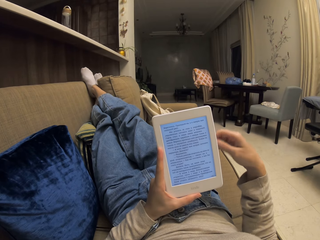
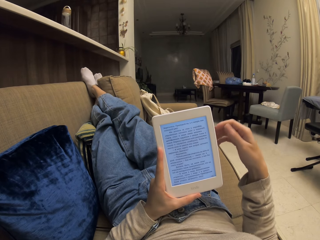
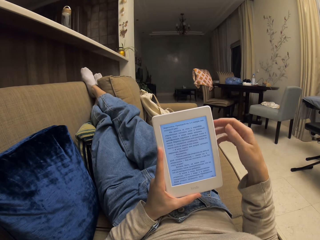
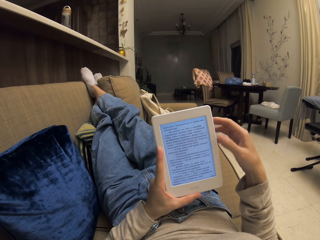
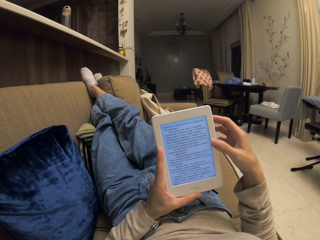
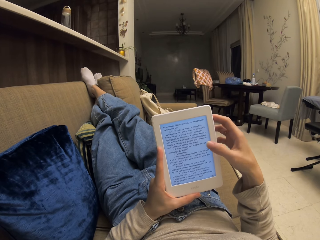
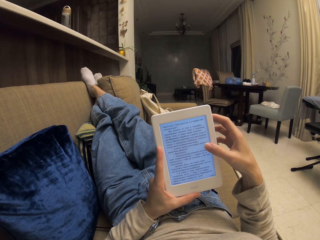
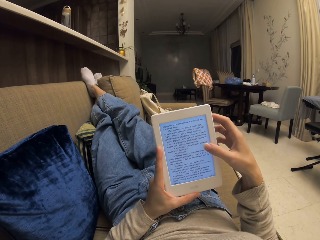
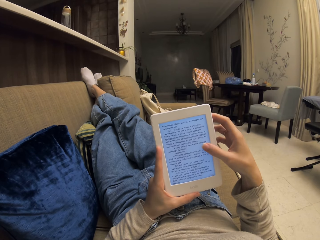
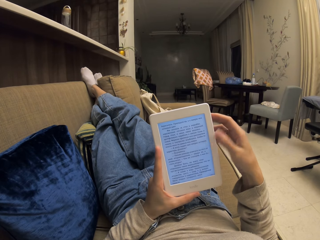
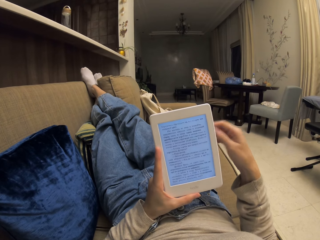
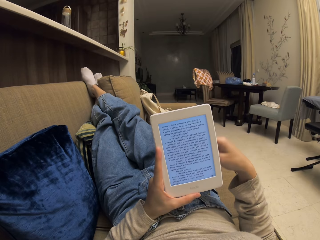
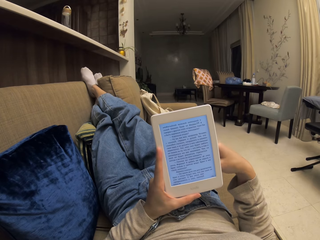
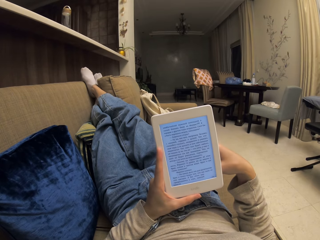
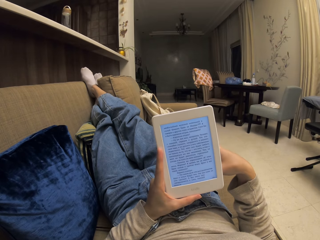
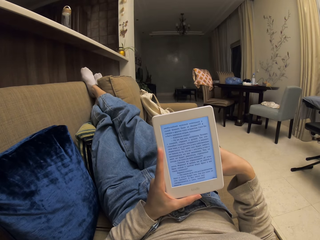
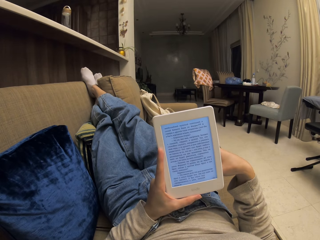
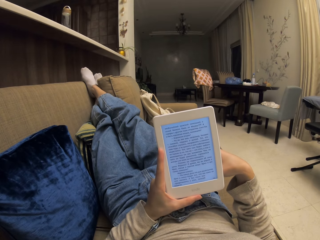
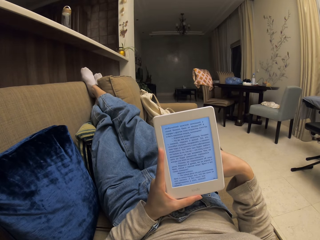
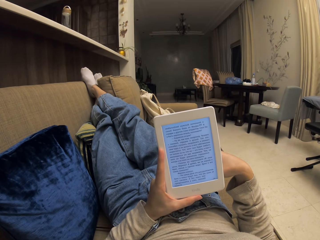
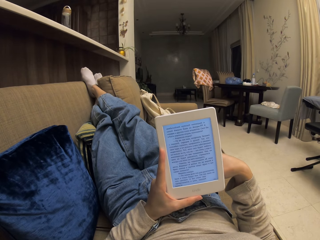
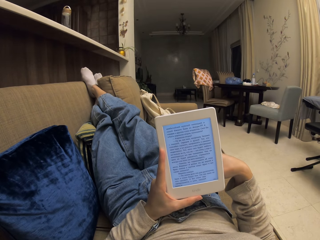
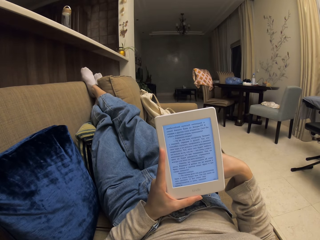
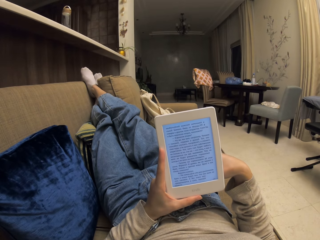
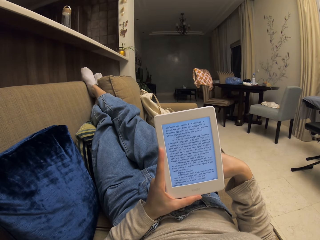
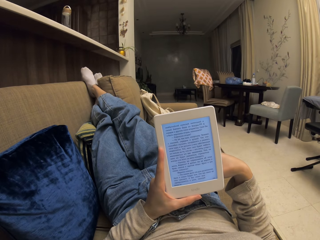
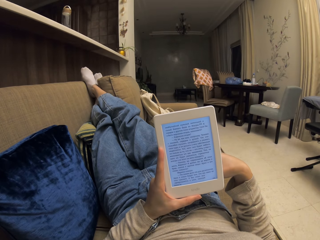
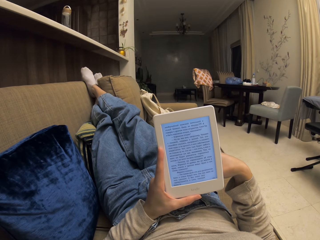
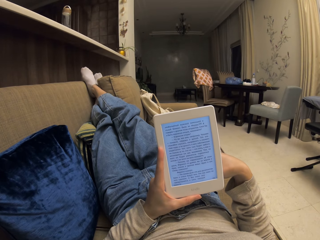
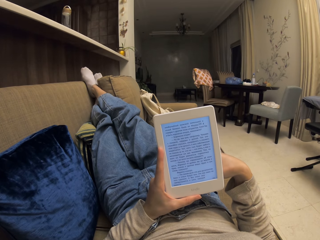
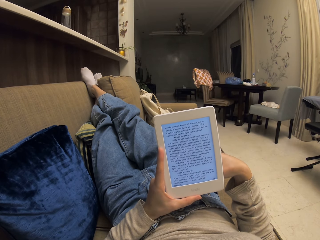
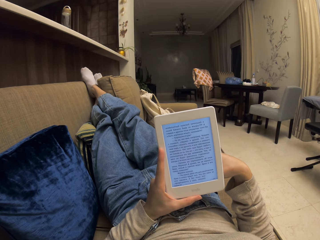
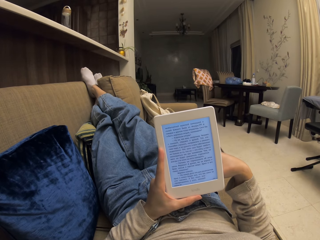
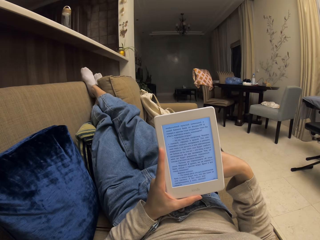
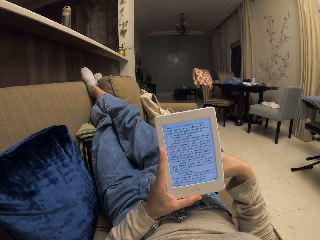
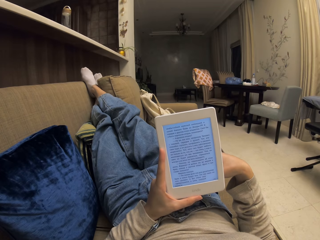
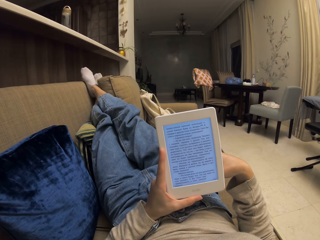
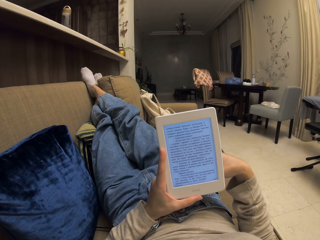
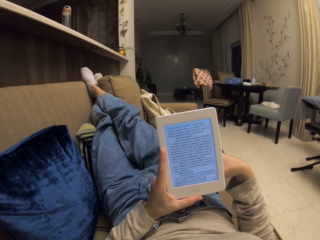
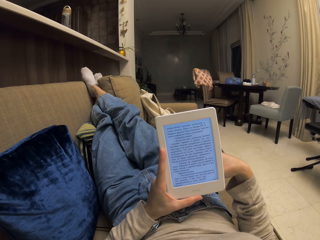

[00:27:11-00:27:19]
The camera wearer taps the screen. They scroll up the tablet screen. They read on the tablet.

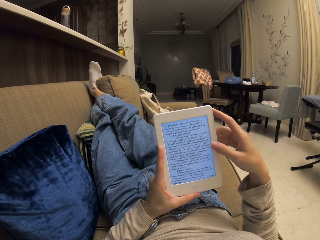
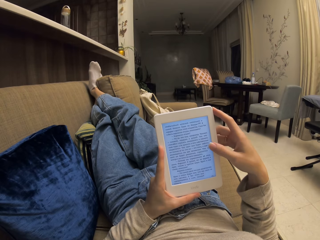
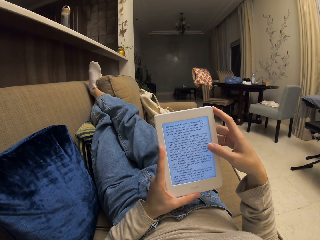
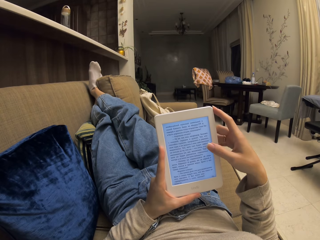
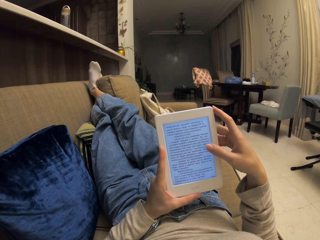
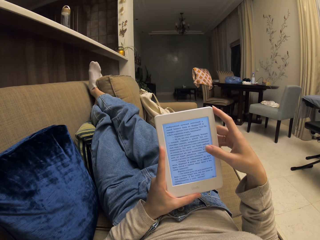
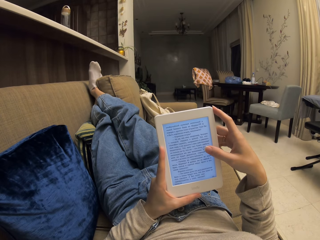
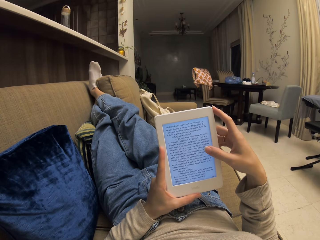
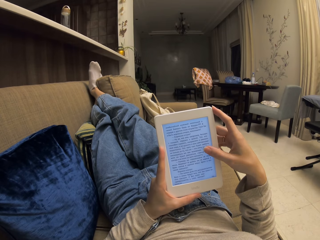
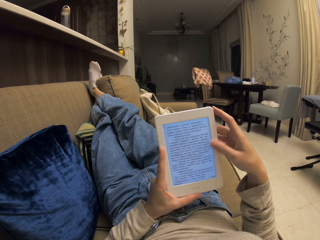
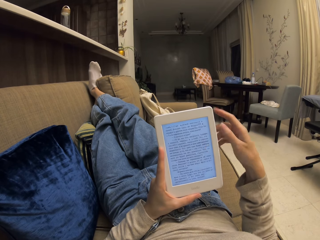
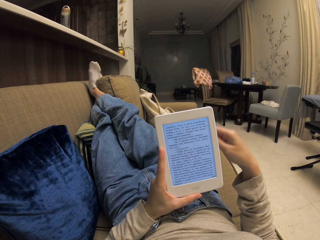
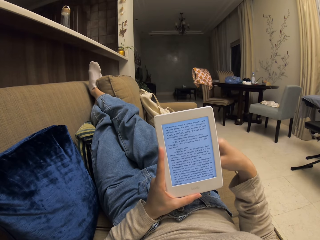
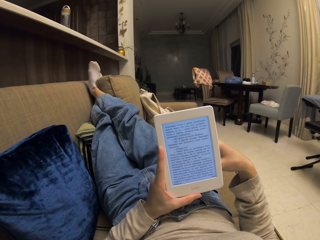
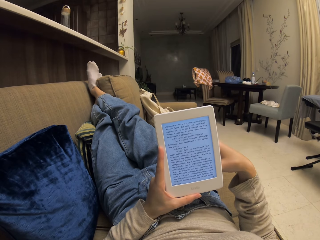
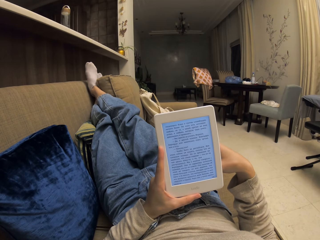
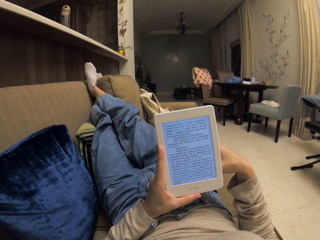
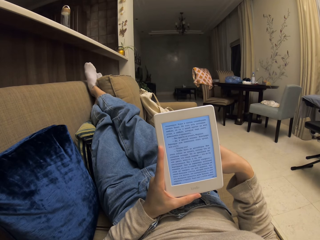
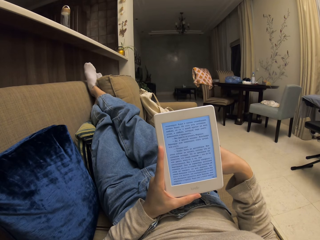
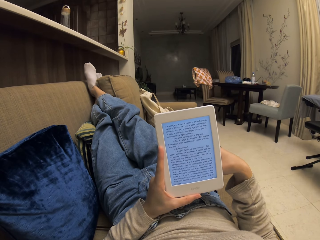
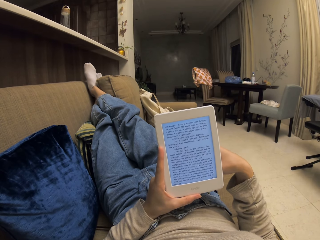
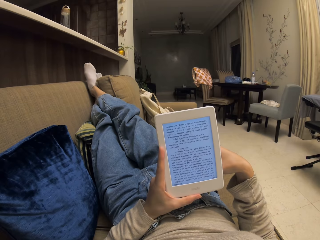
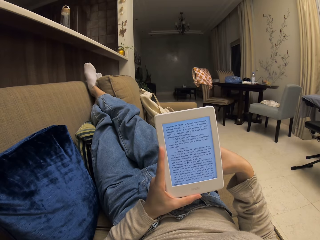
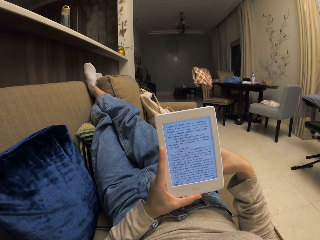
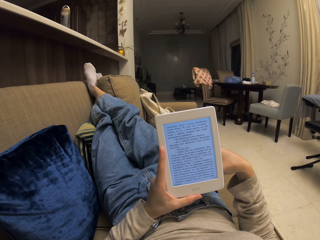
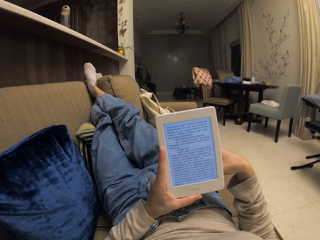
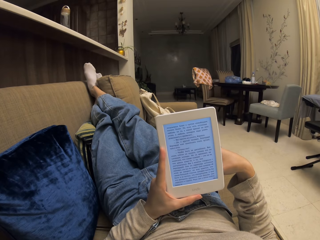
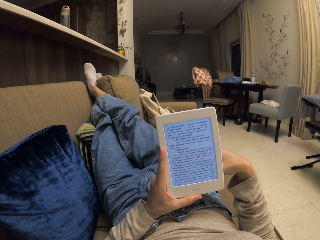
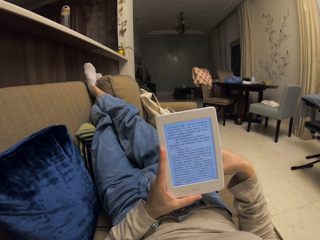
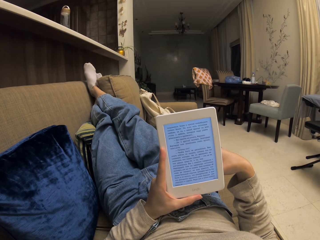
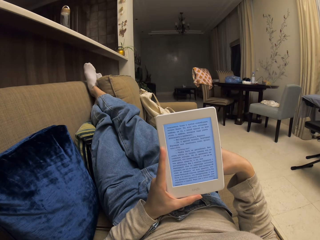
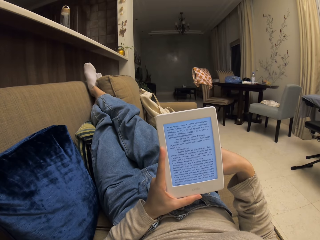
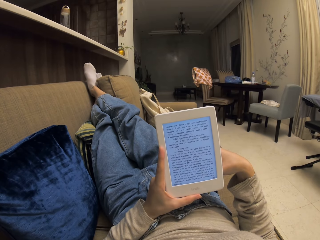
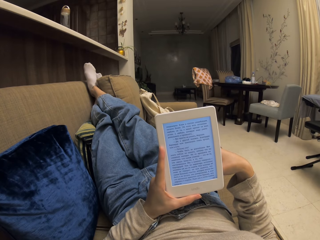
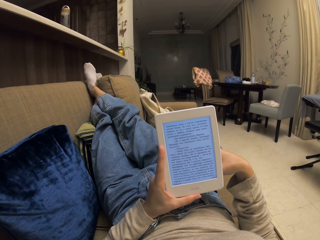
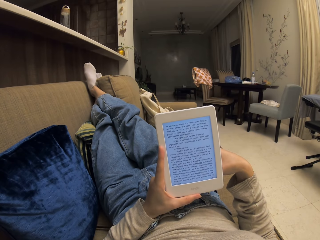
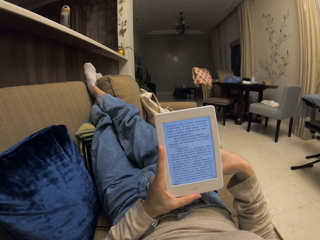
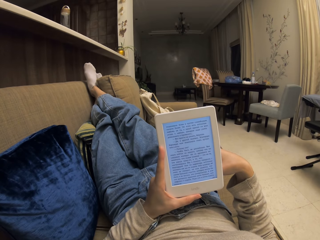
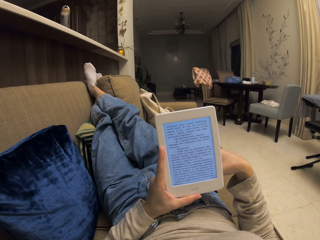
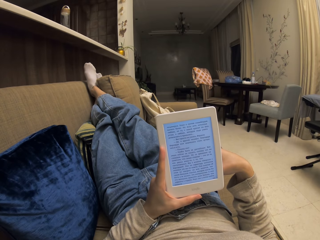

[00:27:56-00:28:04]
The camera wearer scrolls up the screen. They read on a tablet.

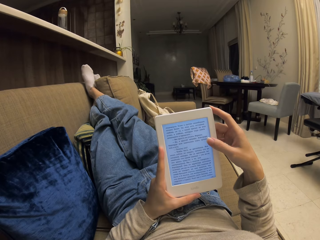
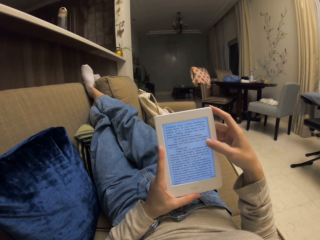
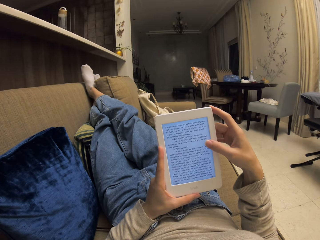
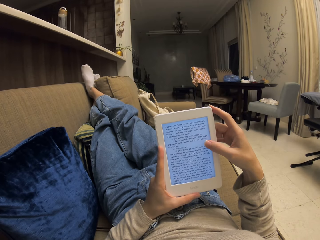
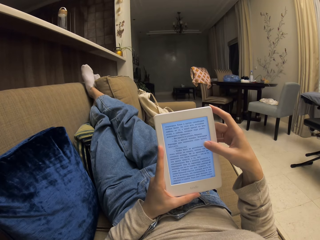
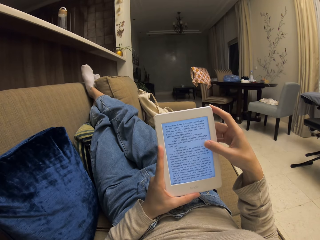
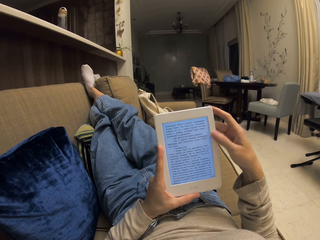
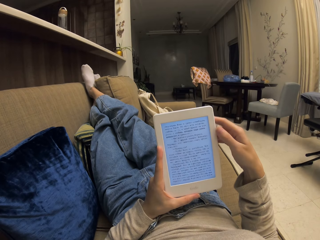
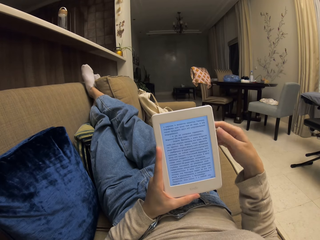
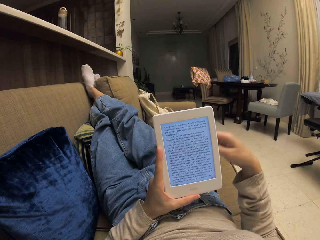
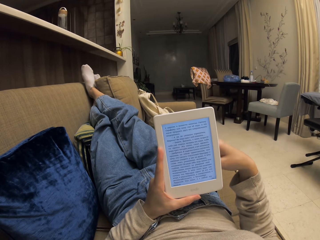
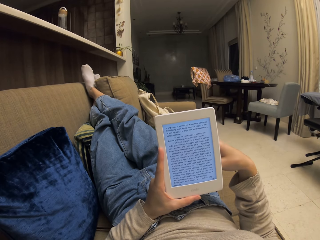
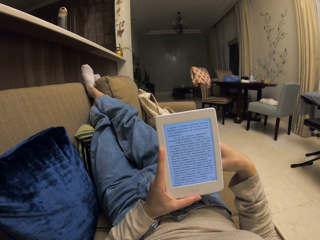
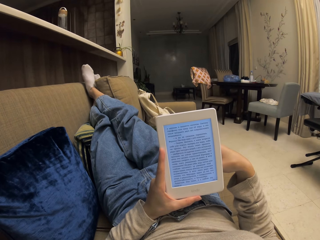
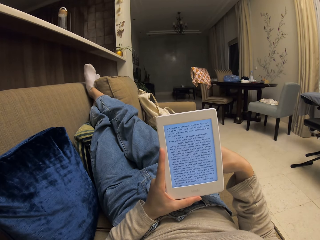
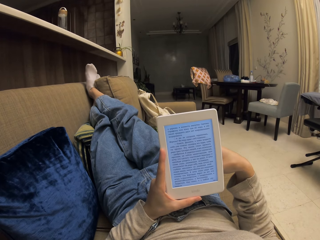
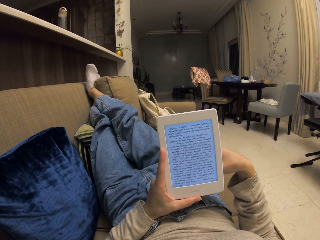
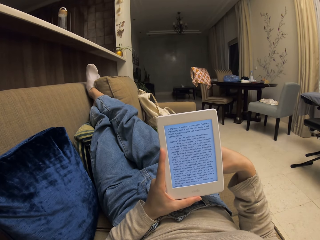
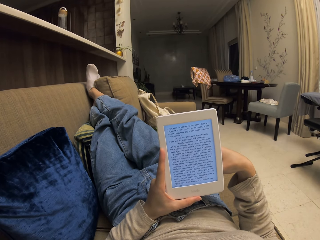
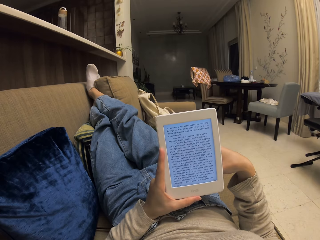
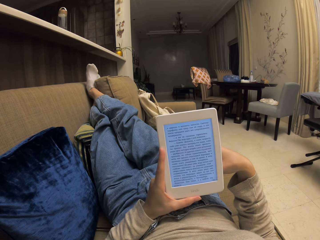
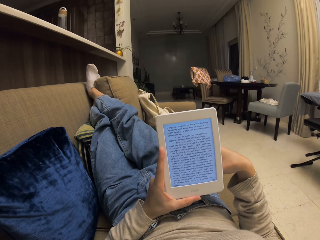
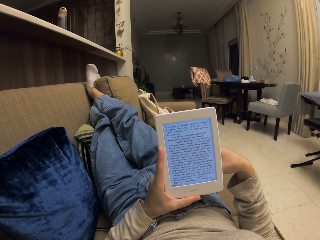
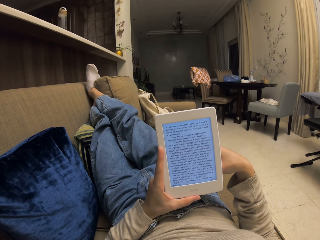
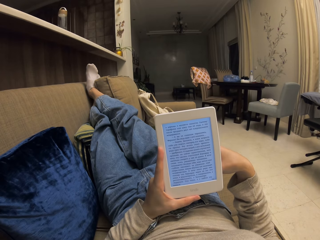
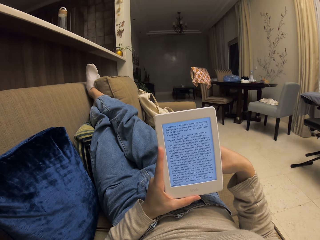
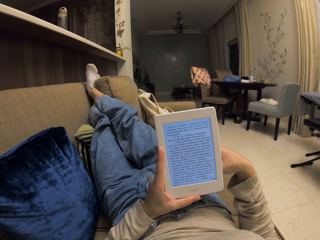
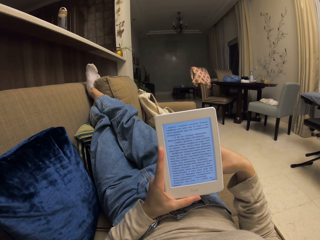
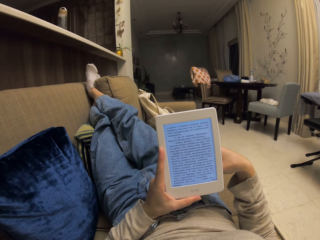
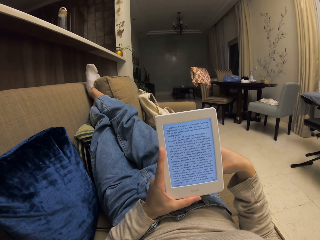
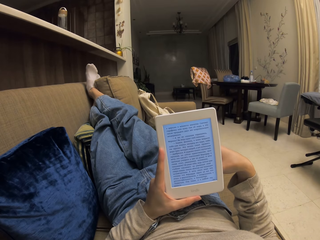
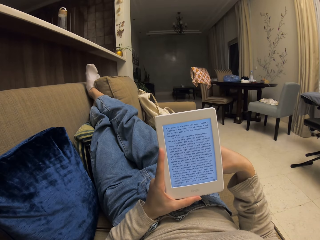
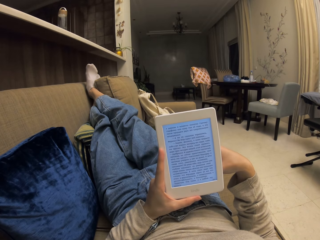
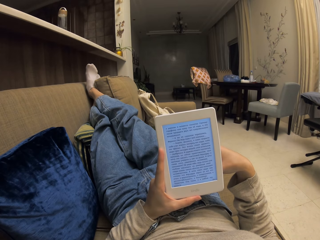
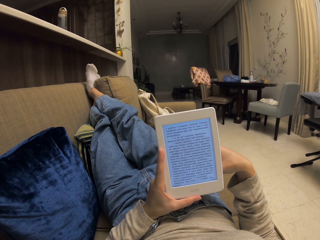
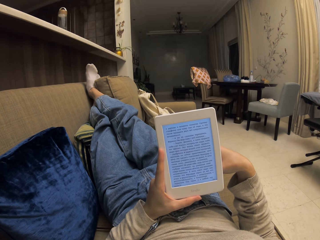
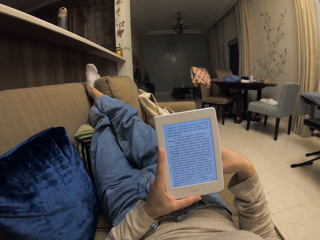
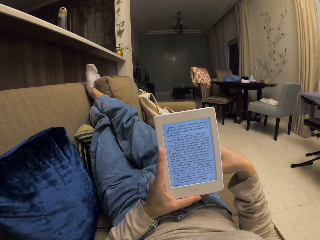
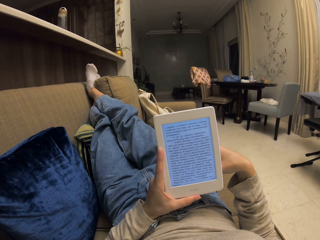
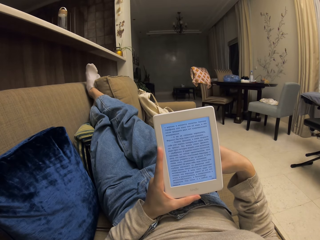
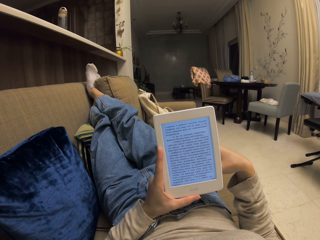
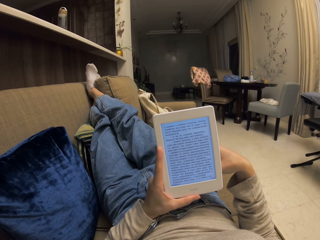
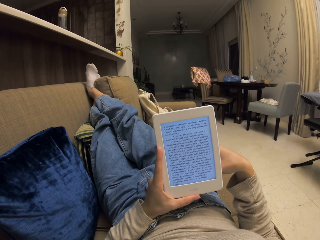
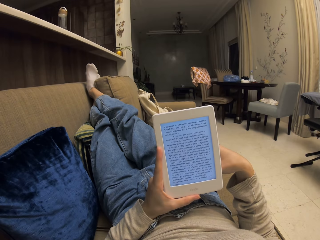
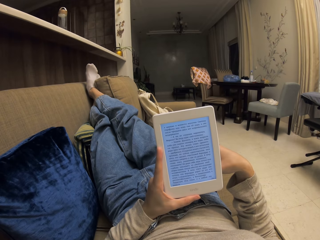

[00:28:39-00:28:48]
The camera wearer scrolls up the screen. They read on a tablet.
